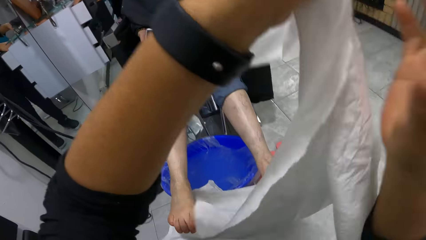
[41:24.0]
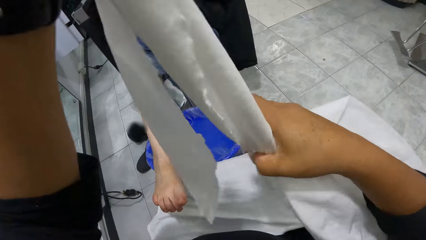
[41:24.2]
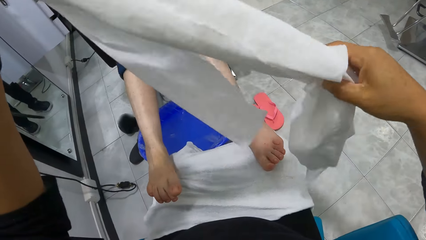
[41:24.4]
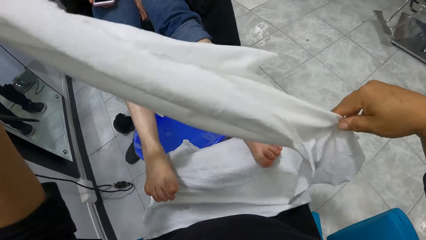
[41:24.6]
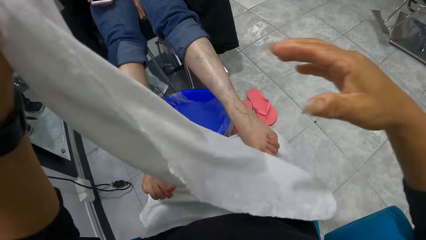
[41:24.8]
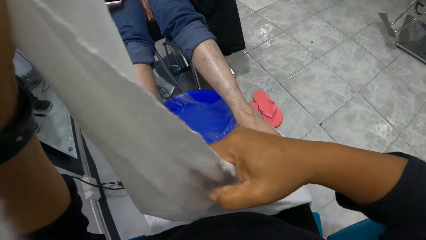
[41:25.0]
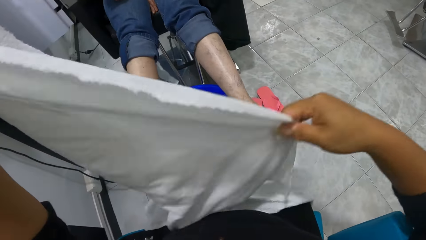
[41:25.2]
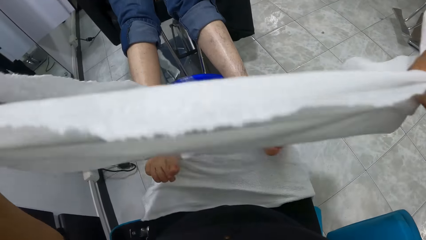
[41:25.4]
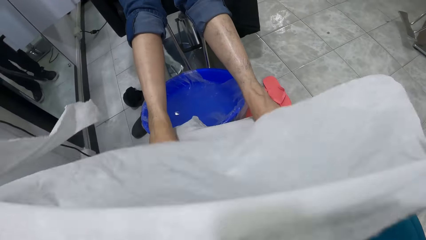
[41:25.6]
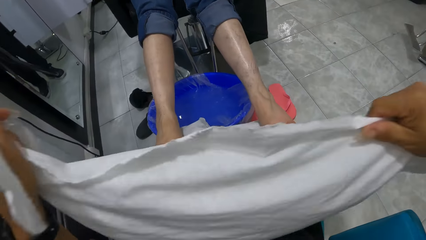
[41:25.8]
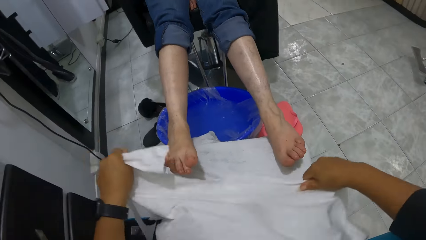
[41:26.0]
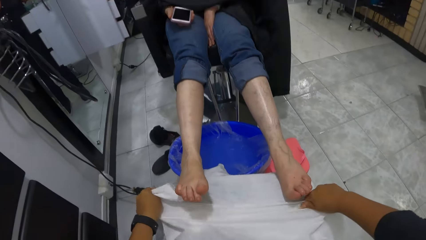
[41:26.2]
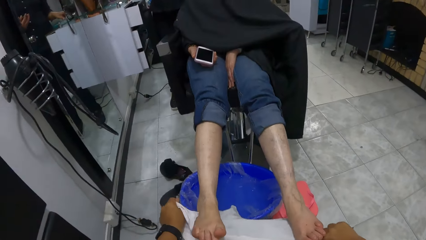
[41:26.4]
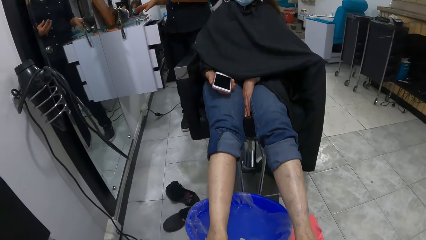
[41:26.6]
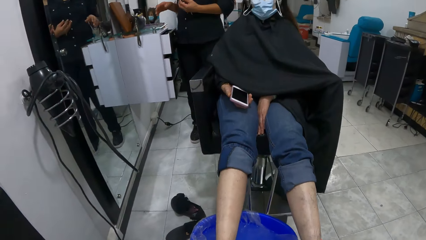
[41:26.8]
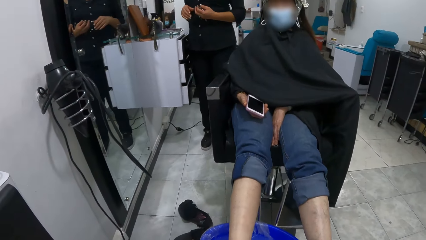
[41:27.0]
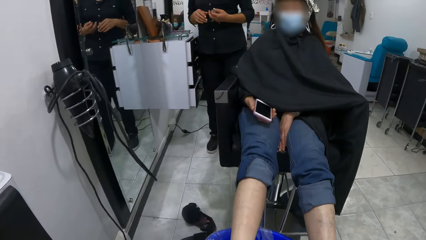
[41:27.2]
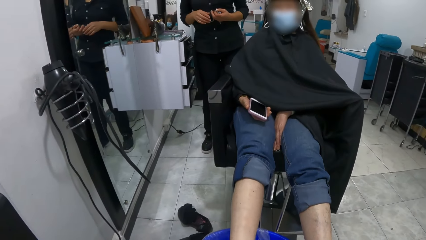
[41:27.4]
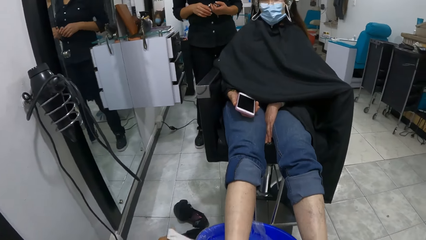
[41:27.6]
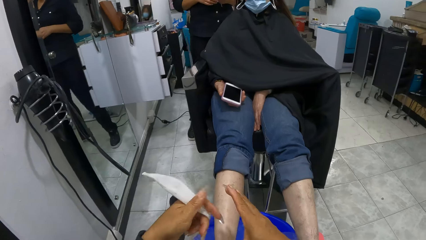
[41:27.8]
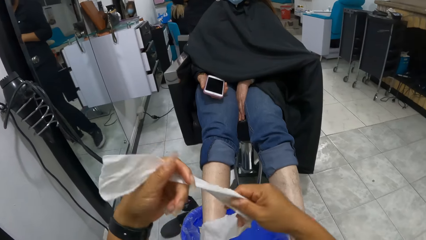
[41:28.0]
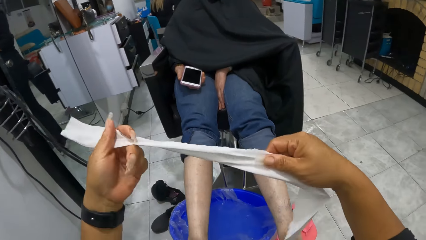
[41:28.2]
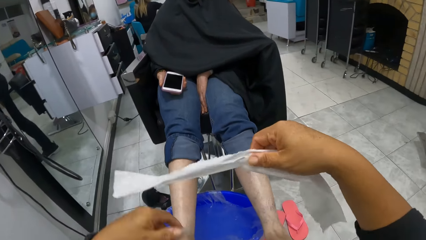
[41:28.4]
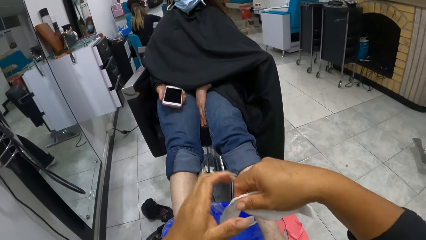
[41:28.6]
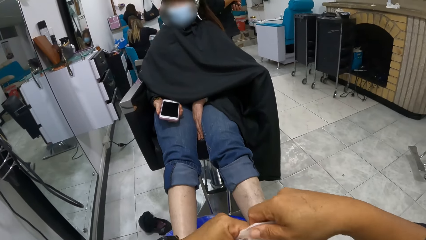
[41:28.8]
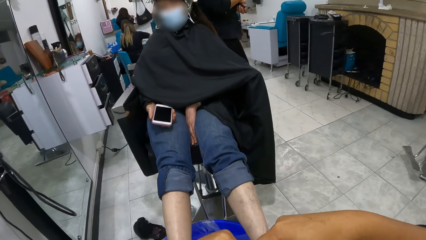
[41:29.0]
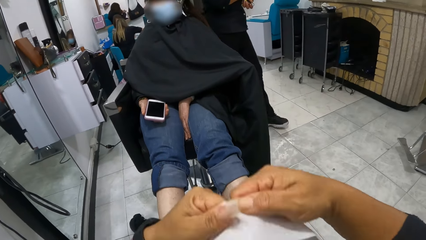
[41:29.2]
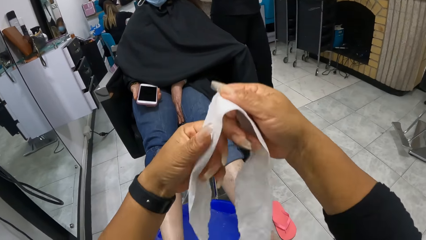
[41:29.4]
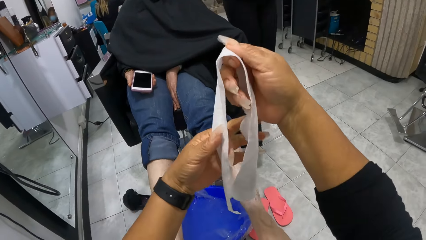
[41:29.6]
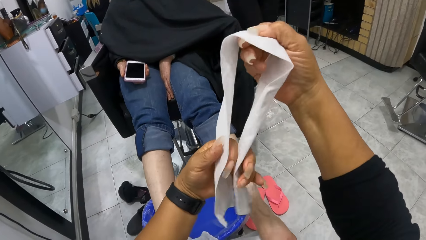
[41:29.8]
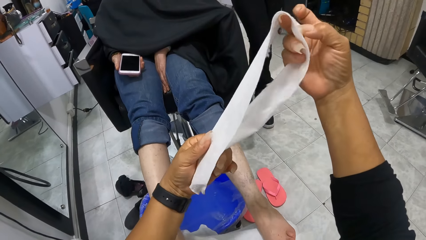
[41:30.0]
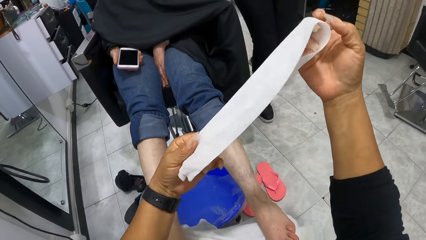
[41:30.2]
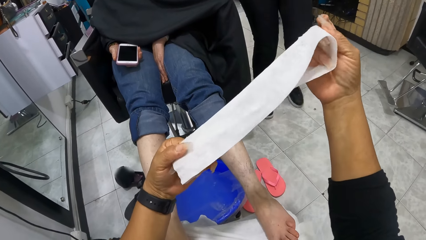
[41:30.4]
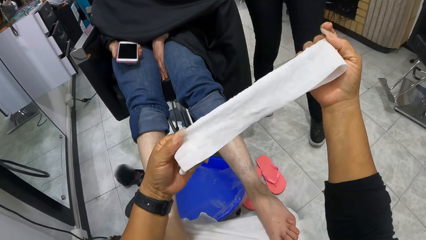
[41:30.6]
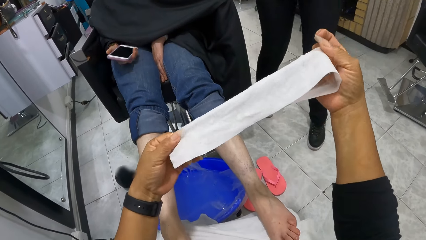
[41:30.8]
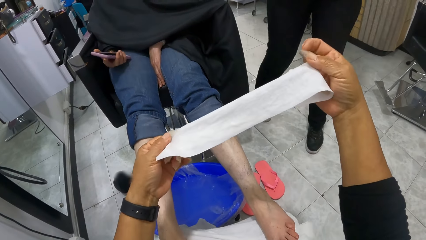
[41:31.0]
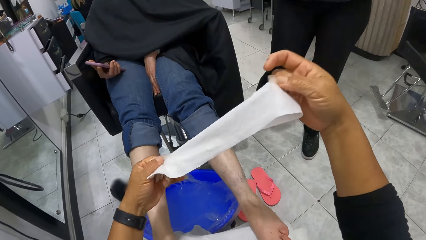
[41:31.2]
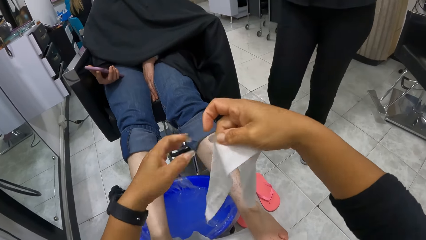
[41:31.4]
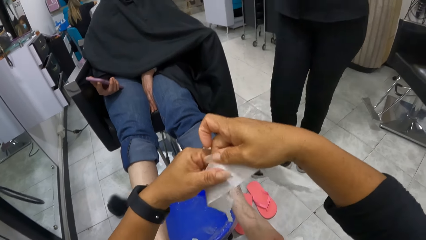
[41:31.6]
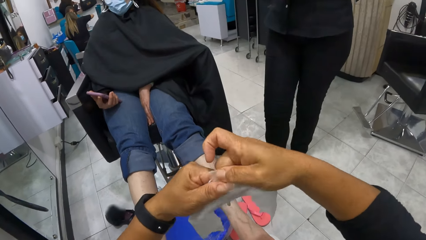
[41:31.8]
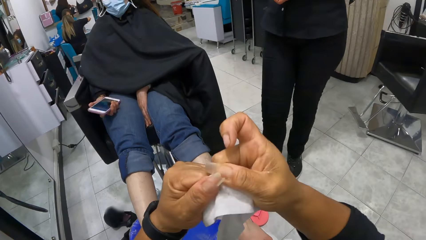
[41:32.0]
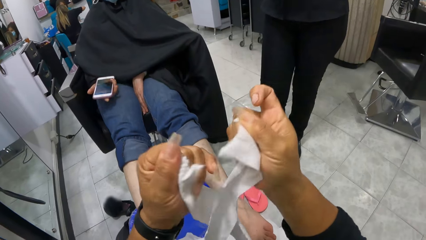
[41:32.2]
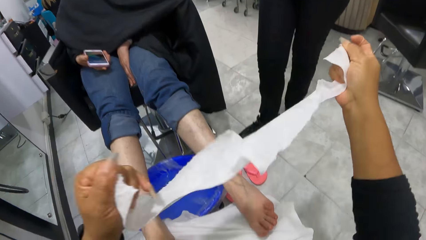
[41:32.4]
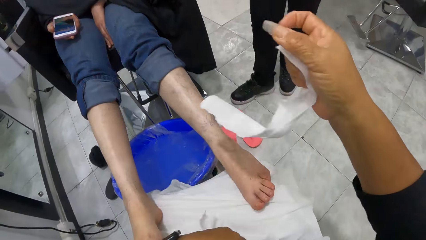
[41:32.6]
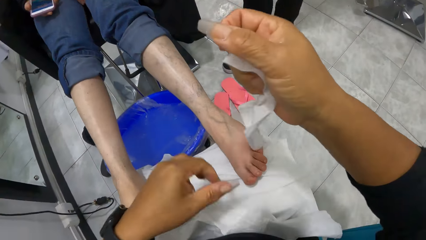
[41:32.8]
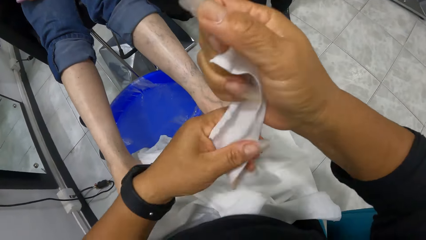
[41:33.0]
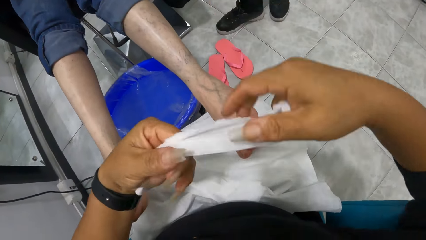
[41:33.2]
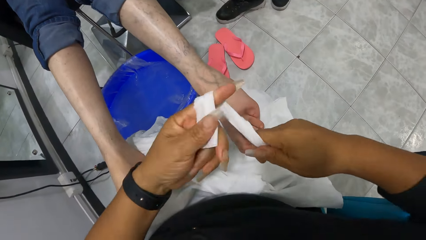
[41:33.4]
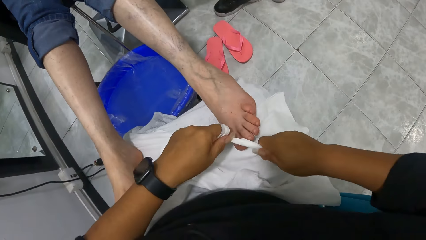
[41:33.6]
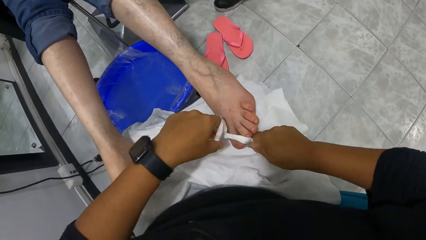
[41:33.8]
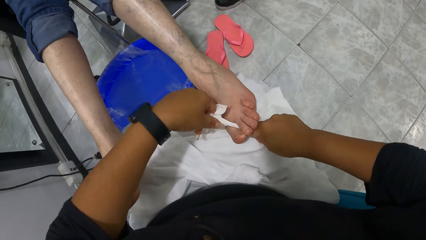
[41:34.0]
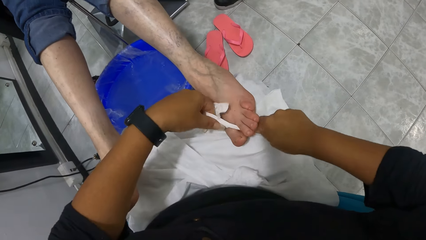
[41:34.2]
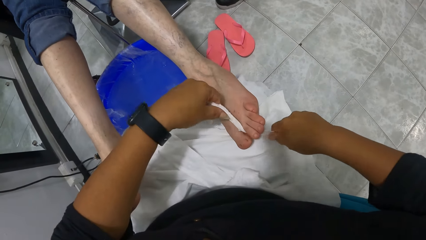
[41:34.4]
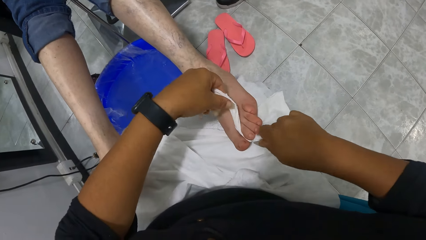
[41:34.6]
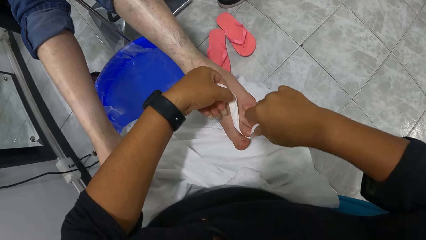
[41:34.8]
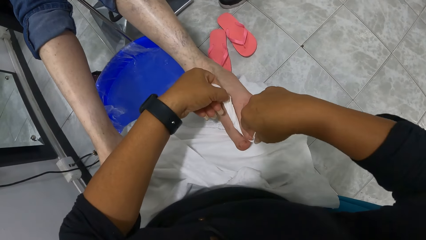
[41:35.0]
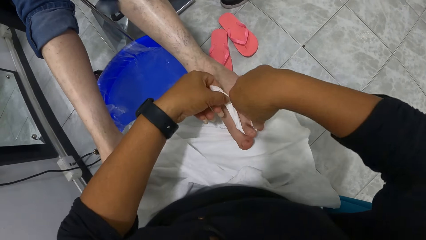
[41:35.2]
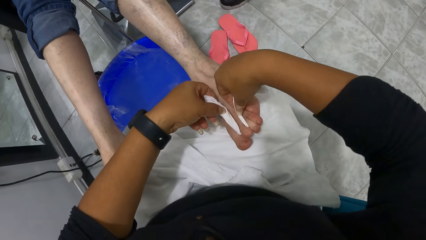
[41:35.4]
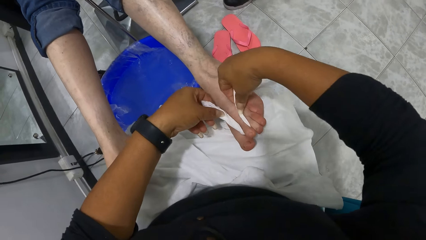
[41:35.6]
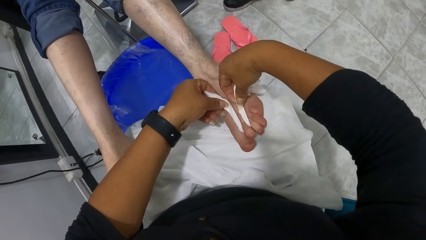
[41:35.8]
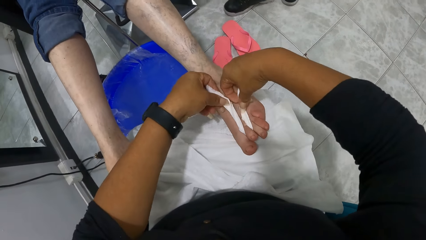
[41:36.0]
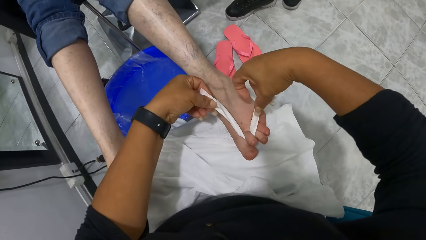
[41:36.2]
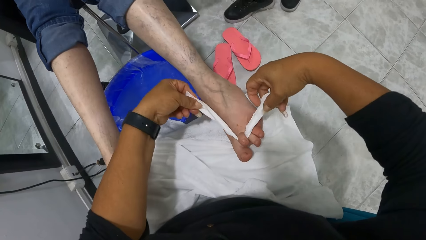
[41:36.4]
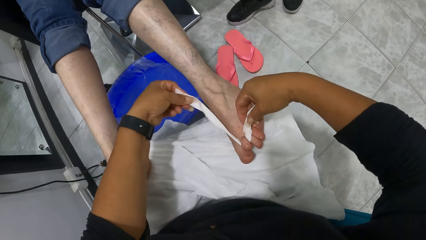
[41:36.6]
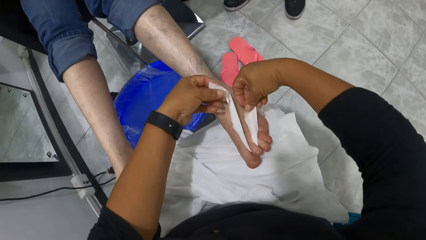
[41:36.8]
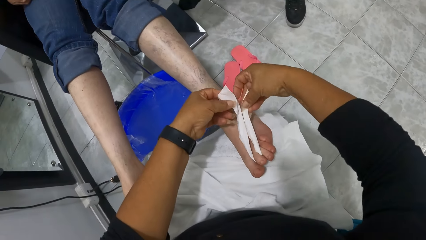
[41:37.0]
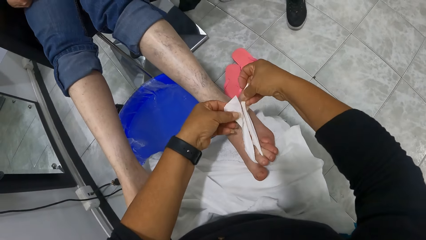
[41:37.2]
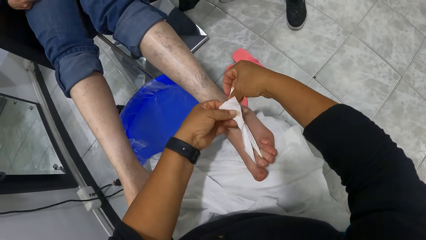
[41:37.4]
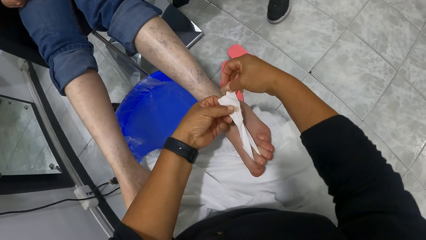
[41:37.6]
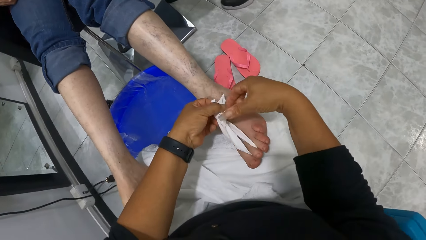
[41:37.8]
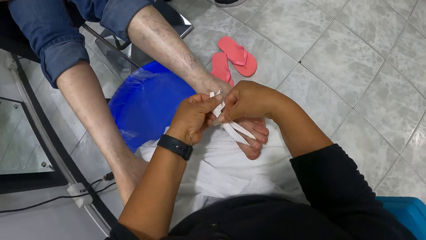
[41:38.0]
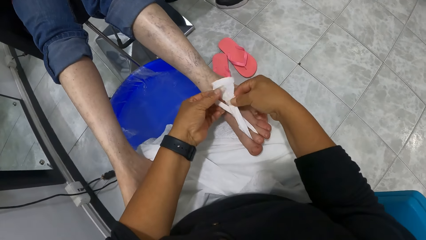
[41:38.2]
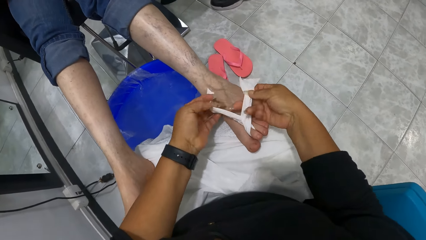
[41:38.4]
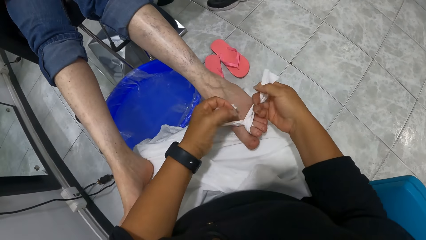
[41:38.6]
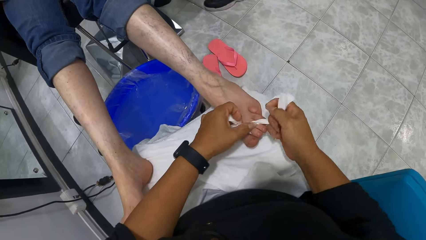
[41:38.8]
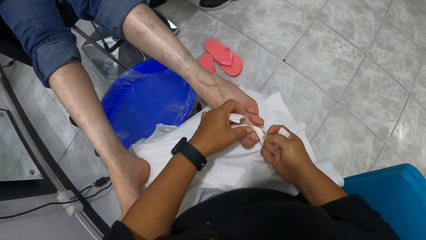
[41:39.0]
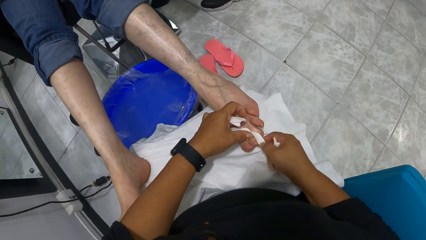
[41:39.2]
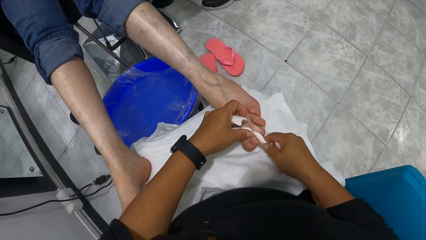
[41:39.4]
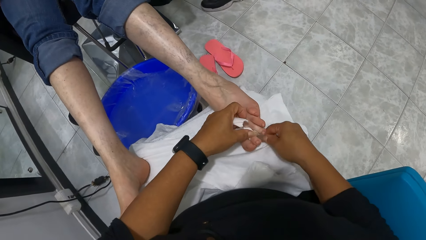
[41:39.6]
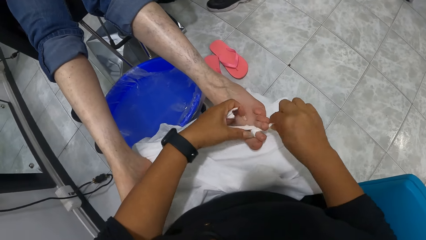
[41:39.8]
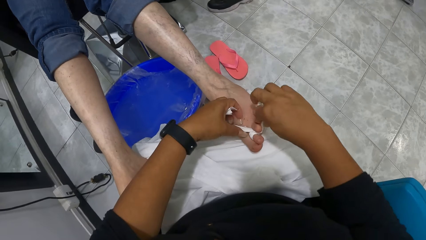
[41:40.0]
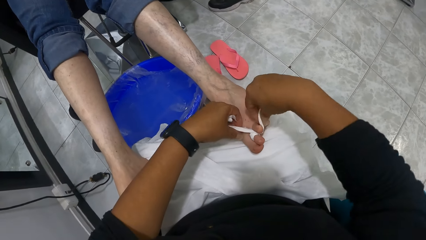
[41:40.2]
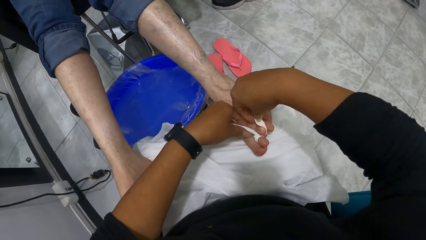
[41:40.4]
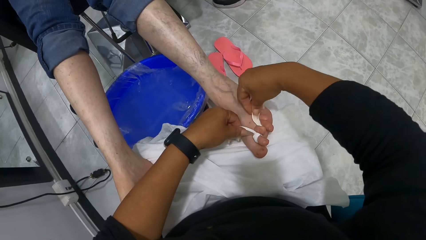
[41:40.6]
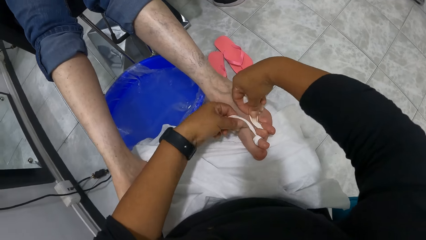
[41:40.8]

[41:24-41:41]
The camera wearer adjusts the cloth in her hands. She puts down the piece of cloth. She adjusts the right leg of the woman on her lap with her hands. Another woman walks towards the camera wearer. The camera wearer adjusts the piece of cloth in her hands. She holds the piece of cloth with her right hand. The other woman interacts with the first woman. The camera wearer tears the piece of cloth in her hands. She drops the piece of cloth in her left hand on her lap. She holds the cloth in her right hand with both hands. She ties the left toes of the woman with the cloth in her hands. She puts the small piece of cloth between the toes of the woman.
